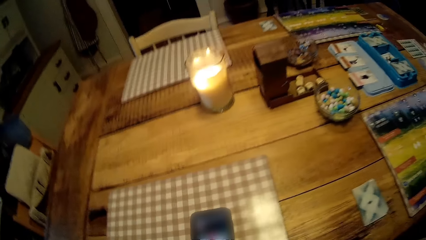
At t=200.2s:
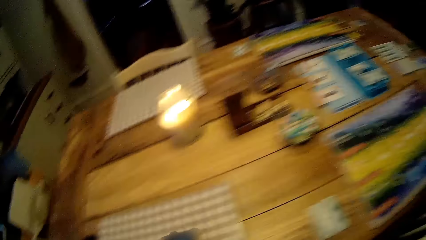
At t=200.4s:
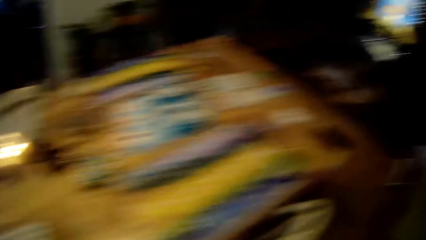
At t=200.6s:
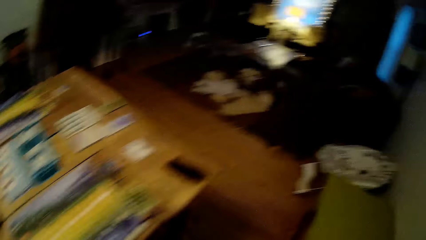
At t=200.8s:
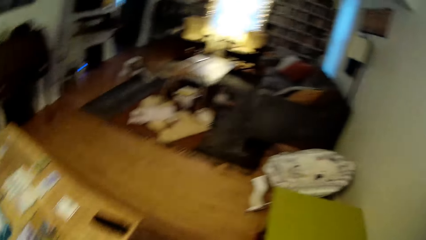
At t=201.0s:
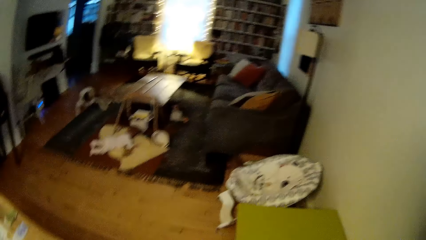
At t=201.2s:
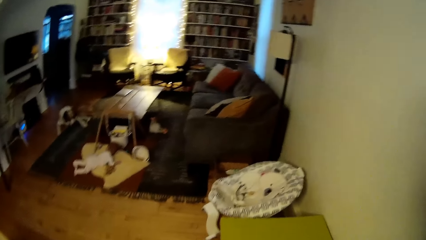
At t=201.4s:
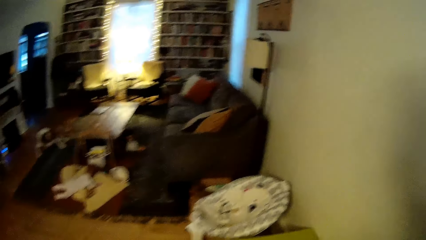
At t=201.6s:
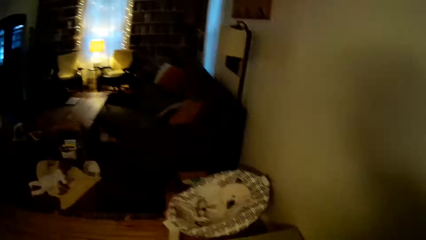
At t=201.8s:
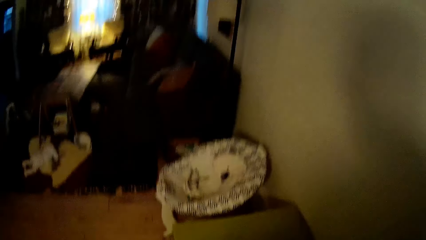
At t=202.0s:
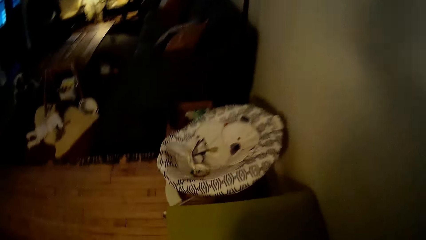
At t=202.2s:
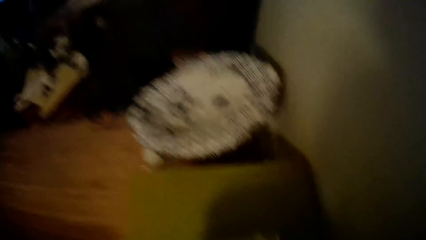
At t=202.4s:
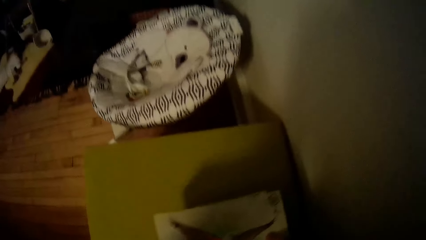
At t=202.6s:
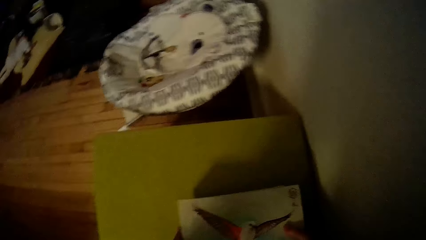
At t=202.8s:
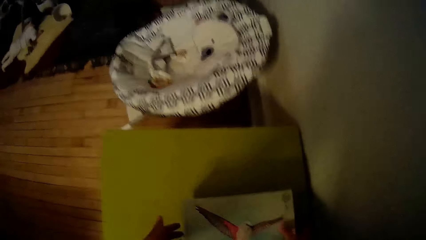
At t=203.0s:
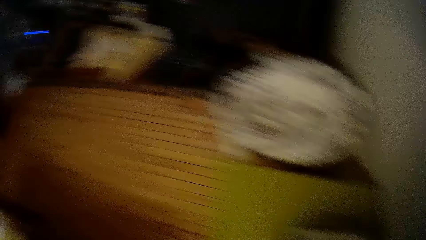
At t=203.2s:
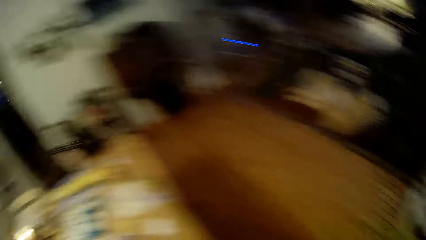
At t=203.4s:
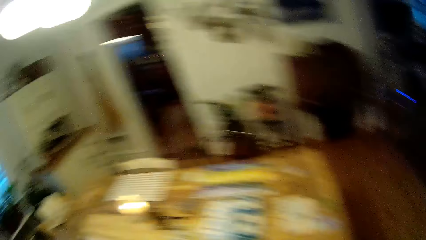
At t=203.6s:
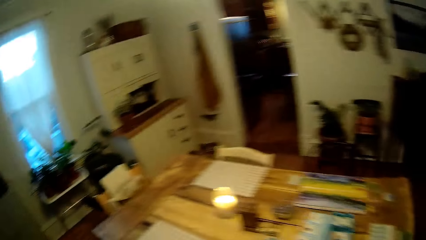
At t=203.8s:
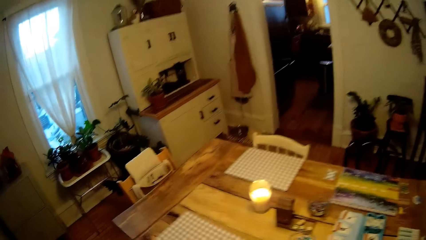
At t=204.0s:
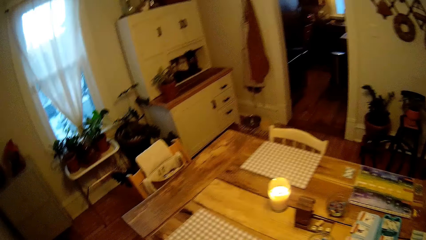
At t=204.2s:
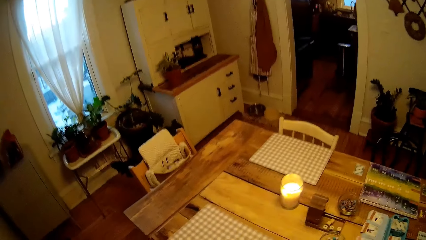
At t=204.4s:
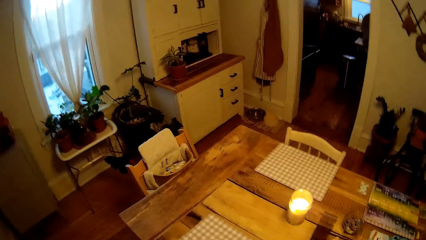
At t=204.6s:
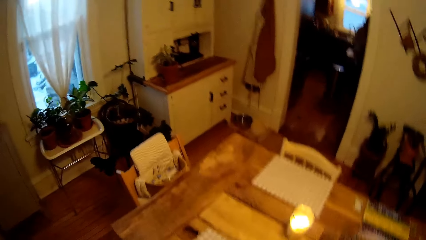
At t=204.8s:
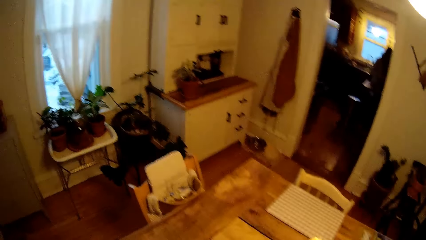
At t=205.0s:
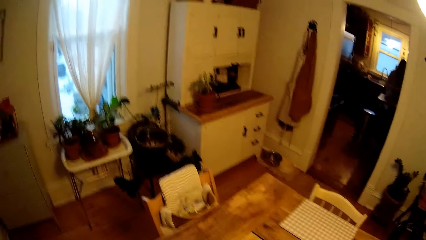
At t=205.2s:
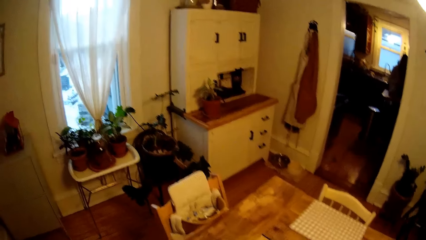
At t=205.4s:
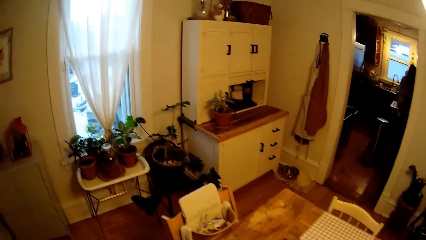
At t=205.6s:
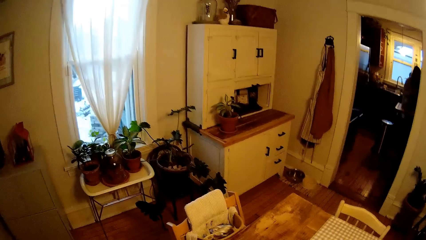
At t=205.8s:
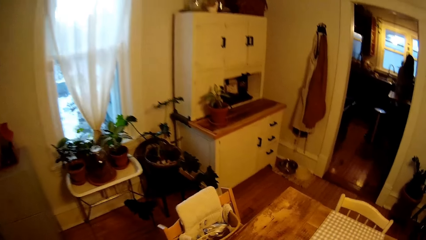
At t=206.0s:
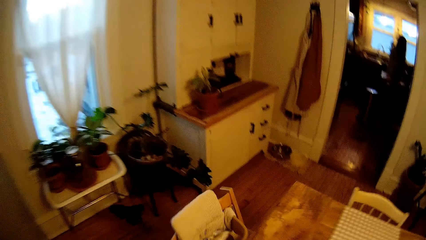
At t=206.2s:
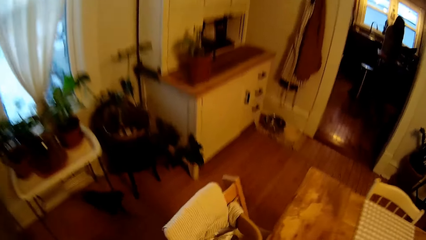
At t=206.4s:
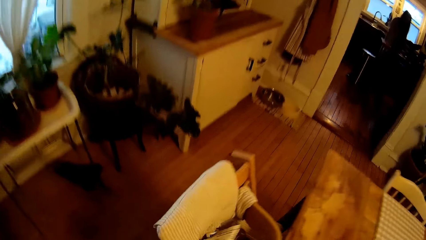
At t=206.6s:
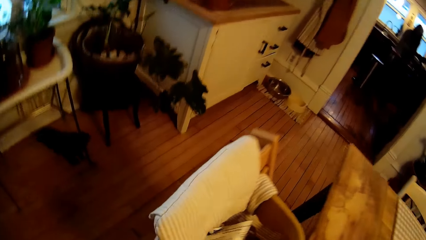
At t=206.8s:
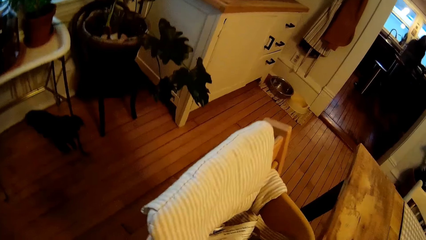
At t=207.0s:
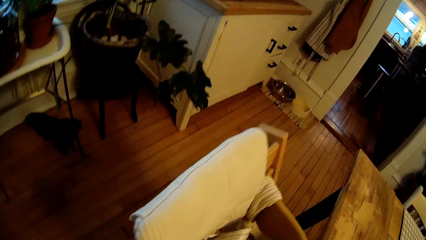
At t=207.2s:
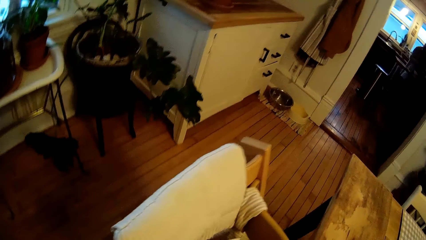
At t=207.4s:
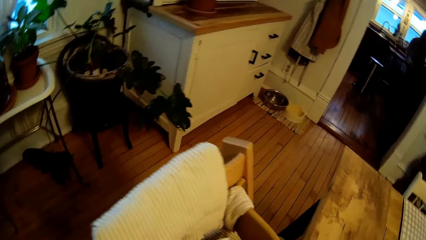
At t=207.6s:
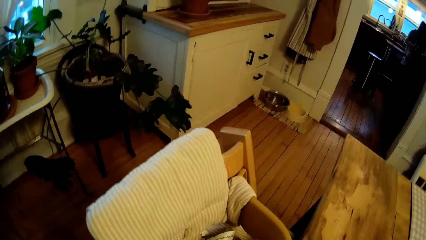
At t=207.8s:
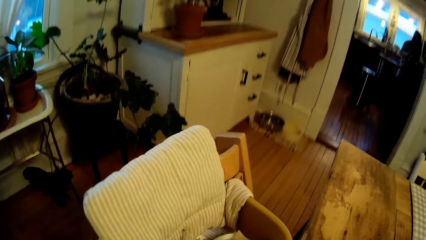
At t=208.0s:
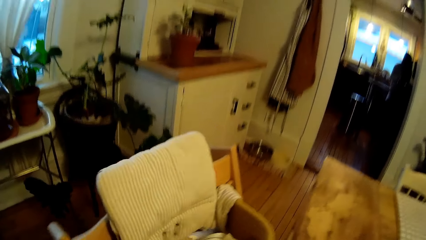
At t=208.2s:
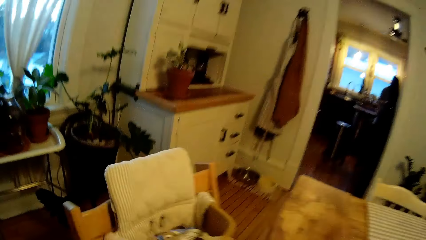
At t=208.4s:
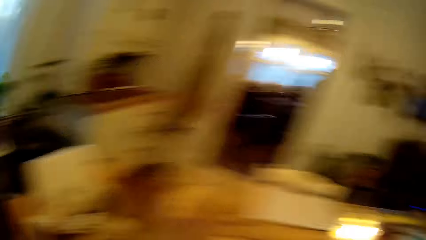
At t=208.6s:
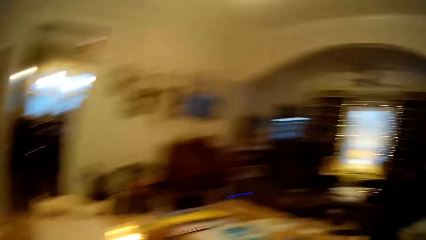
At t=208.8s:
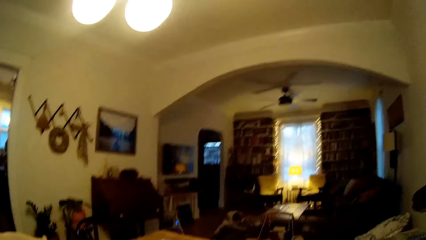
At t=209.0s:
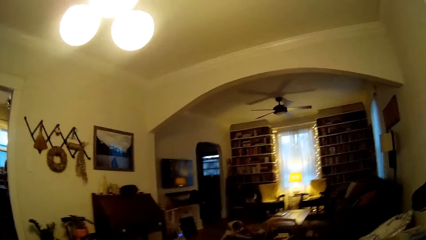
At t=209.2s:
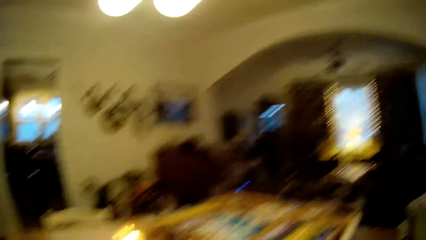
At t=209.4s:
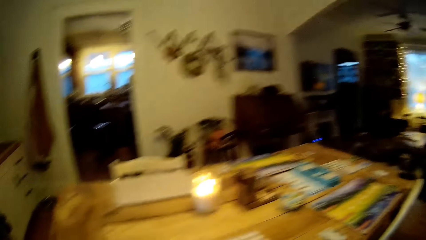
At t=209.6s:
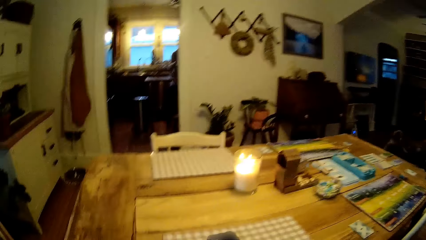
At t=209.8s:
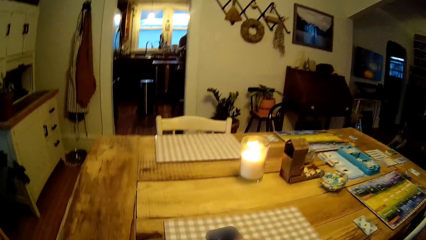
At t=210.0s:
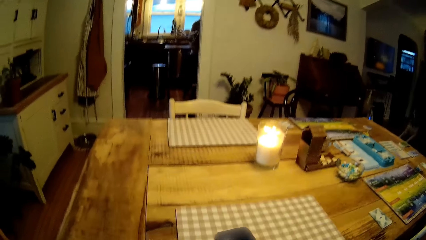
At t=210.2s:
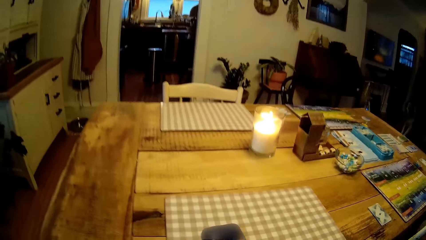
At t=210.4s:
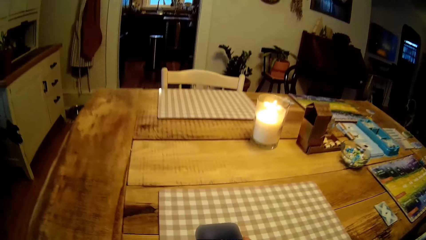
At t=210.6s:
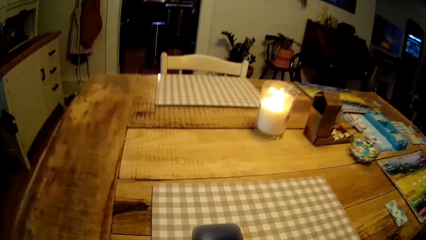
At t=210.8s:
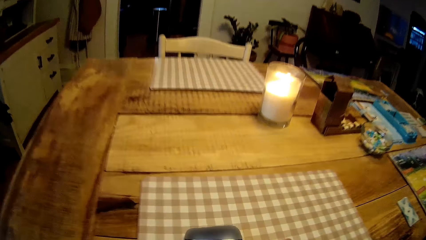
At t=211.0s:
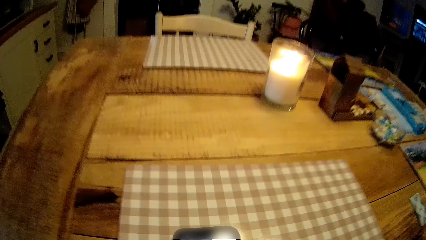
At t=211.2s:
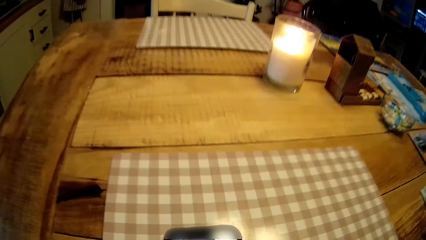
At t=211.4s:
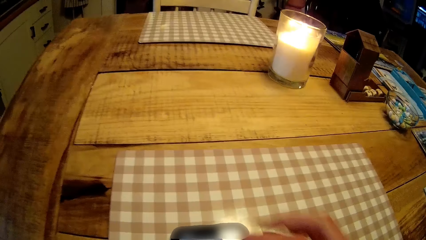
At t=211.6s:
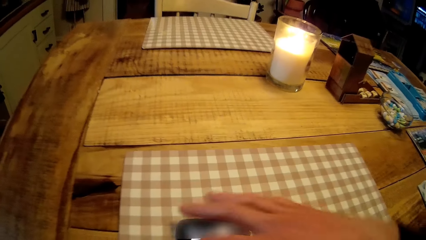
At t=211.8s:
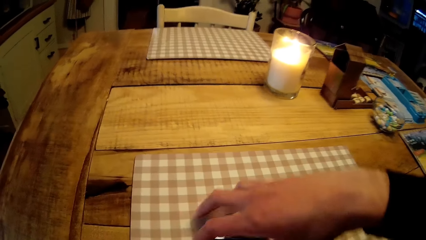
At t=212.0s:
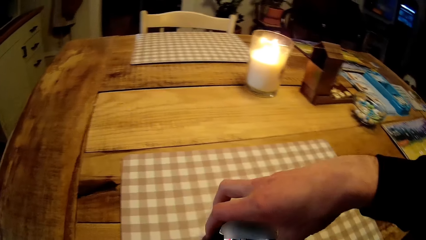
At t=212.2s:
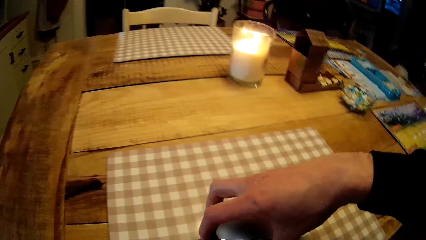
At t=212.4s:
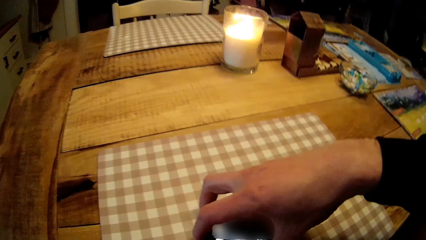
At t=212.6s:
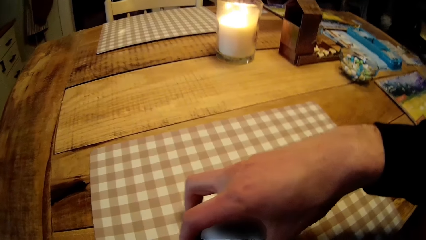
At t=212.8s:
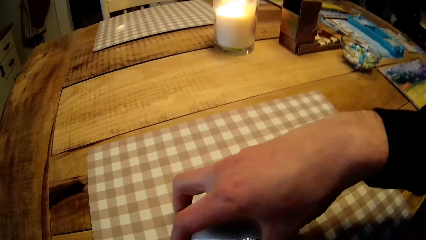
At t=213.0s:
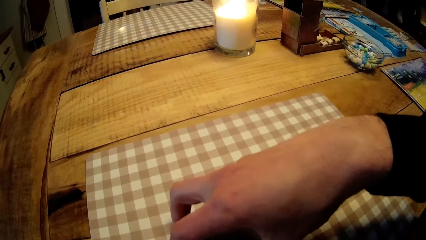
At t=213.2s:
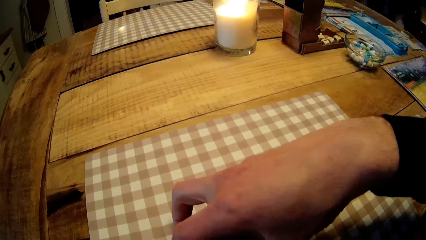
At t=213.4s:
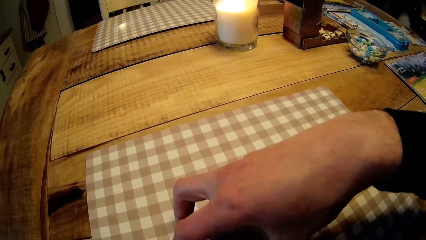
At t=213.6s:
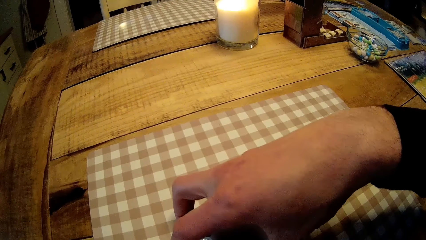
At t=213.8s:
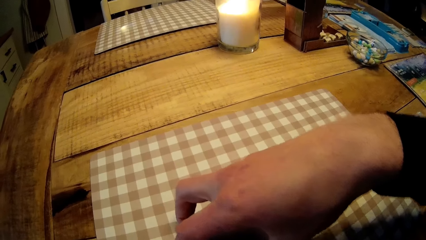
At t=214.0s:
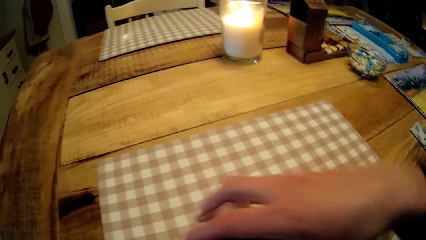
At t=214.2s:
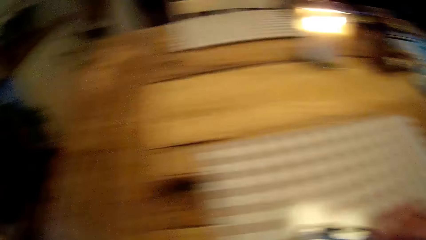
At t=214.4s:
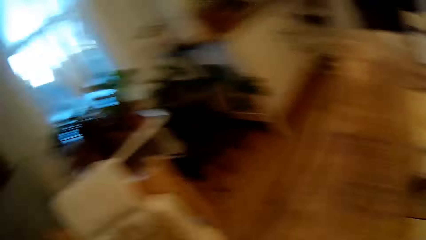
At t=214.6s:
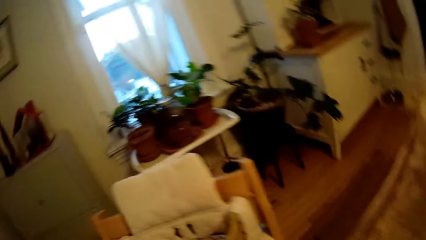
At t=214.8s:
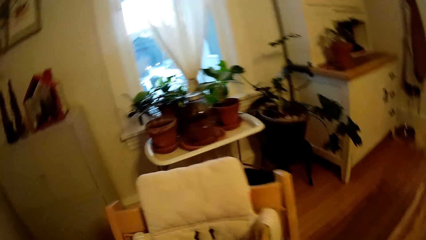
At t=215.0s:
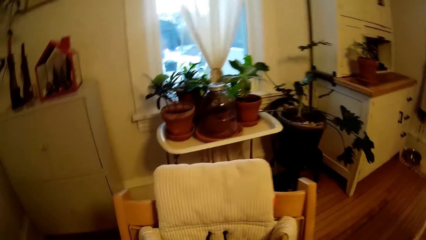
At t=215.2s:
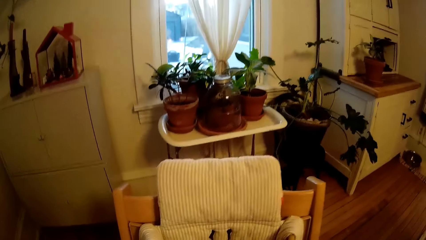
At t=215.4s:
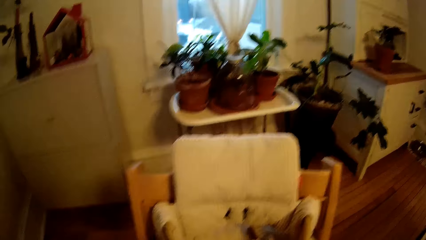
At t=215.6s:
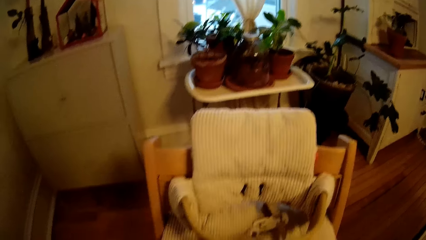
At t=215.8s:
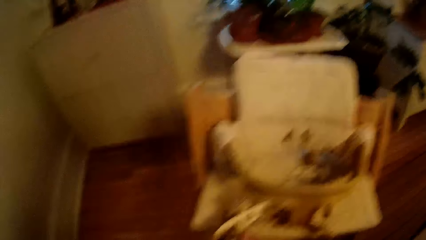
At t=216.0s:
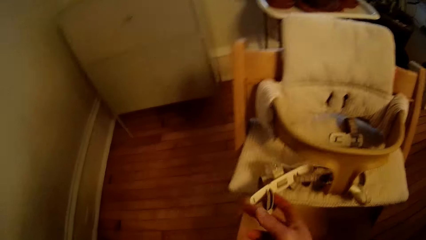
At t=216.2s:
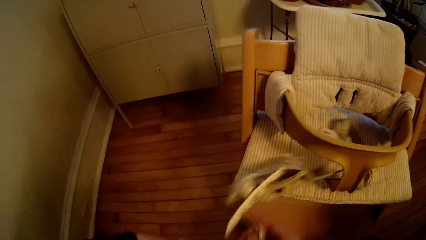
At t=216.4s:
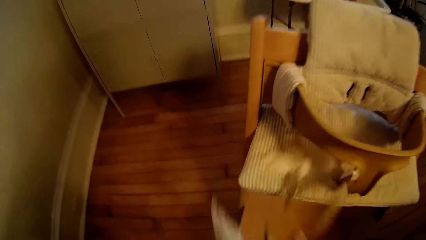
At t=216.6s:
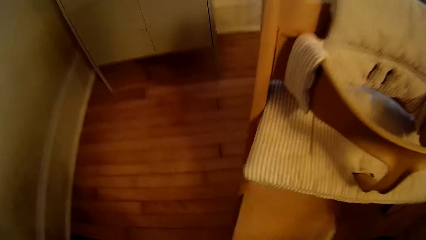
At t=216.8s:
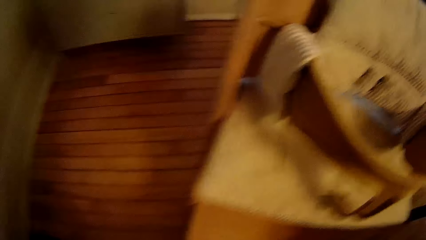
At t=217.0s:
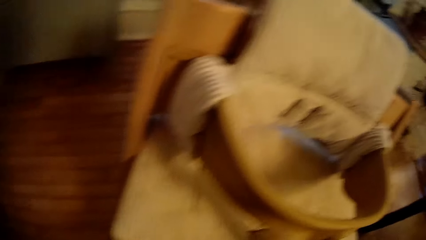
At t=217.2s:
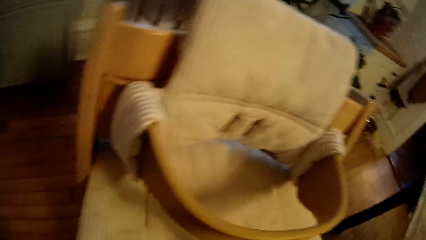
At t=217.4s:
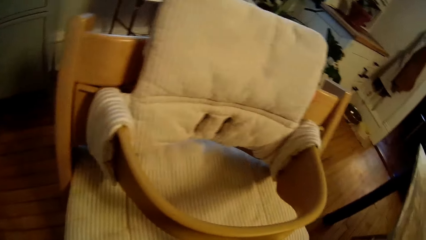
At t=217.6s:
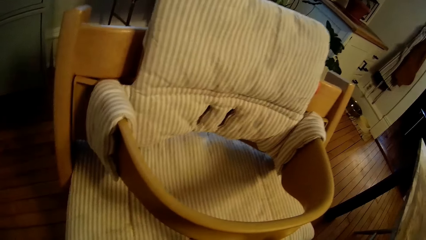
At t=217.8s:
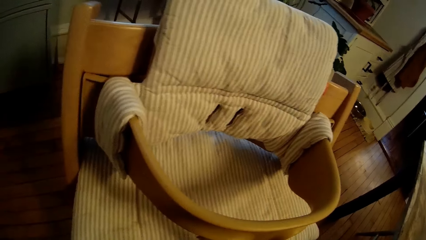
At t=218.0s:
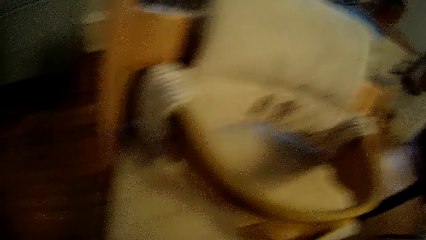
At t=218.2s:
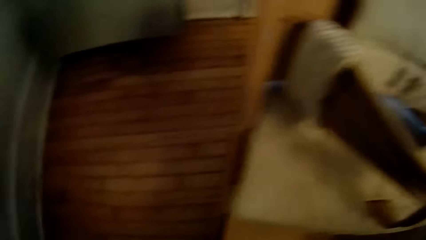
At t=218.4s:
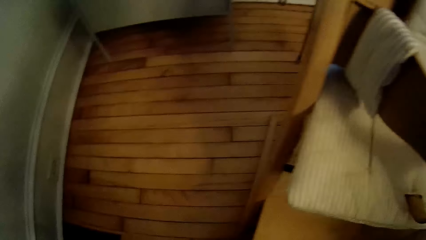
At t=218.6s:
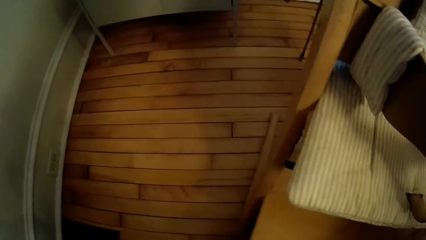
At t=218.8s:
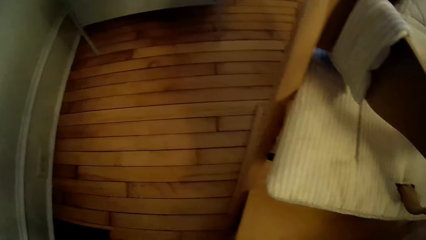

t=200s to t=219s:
The camera wearer walks around. He drops a pack on the table with both hands. He walks around. He moves the phone on the table with his right hand. He touches the phone. He looks around. He moves a fastening belt from a baby swing seat to the table with his right hand. He picks up high chair straps.
